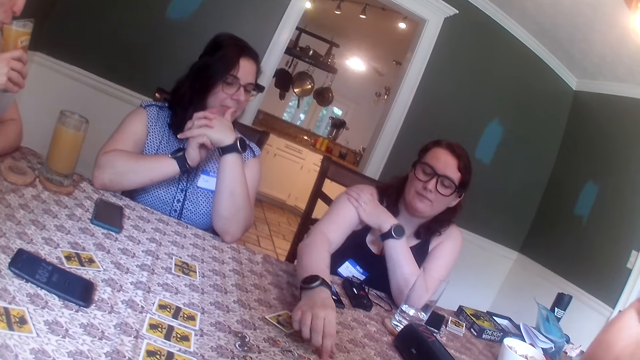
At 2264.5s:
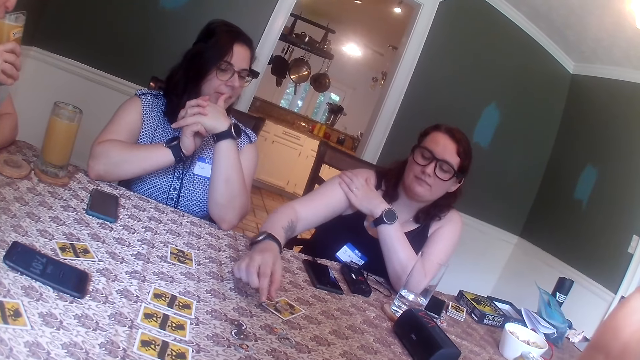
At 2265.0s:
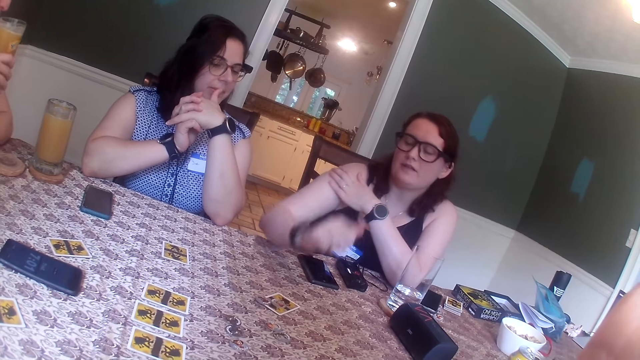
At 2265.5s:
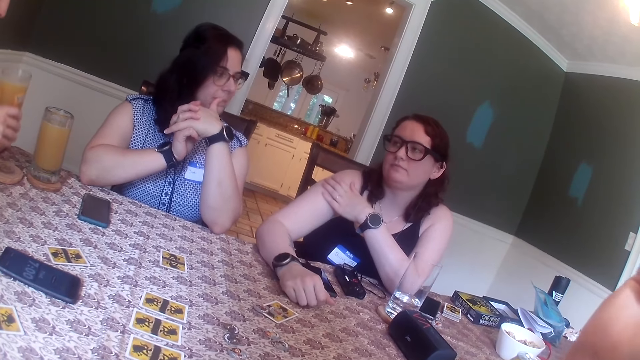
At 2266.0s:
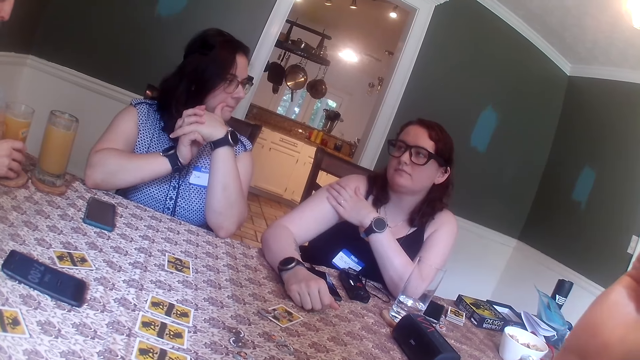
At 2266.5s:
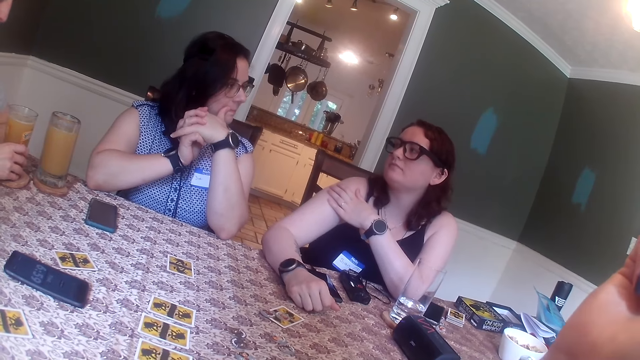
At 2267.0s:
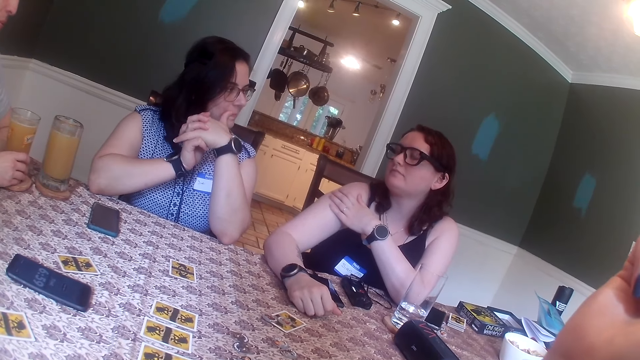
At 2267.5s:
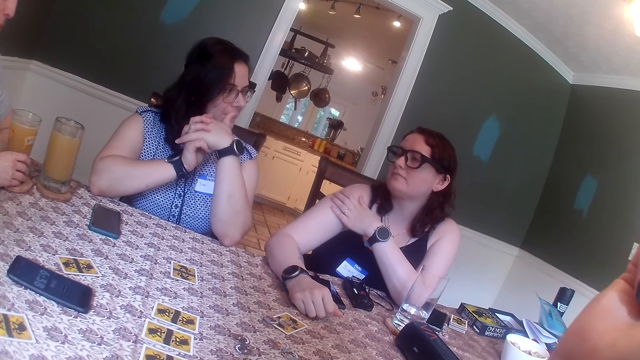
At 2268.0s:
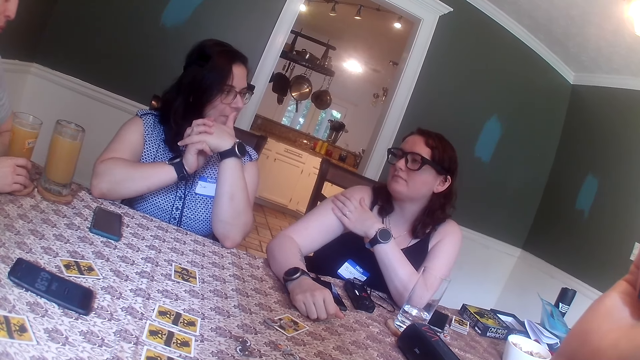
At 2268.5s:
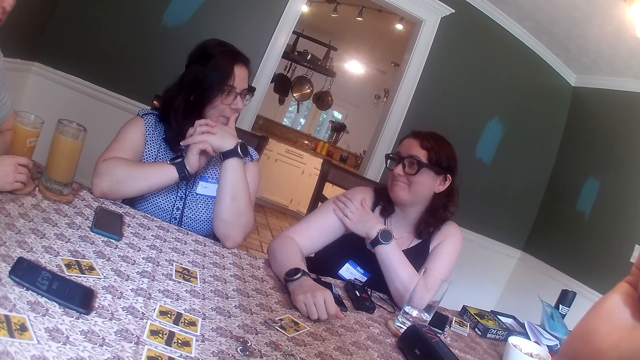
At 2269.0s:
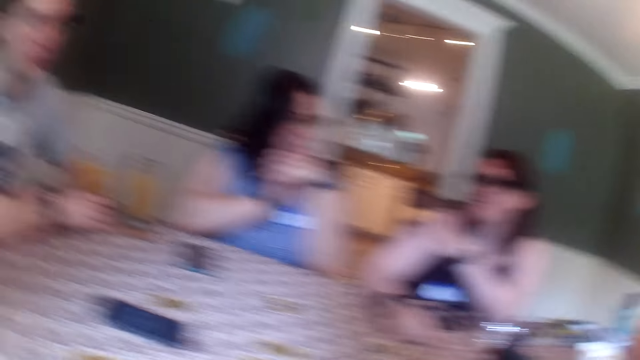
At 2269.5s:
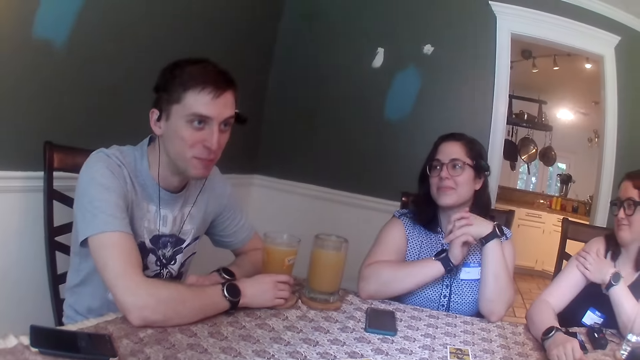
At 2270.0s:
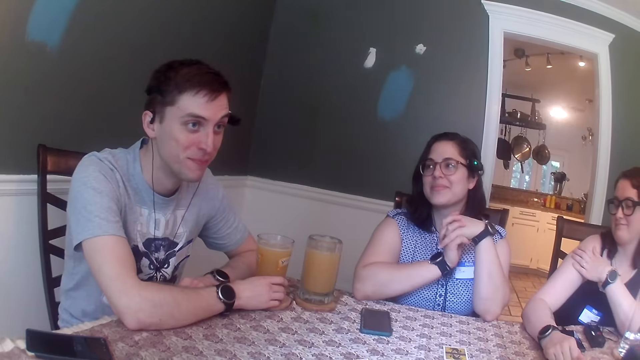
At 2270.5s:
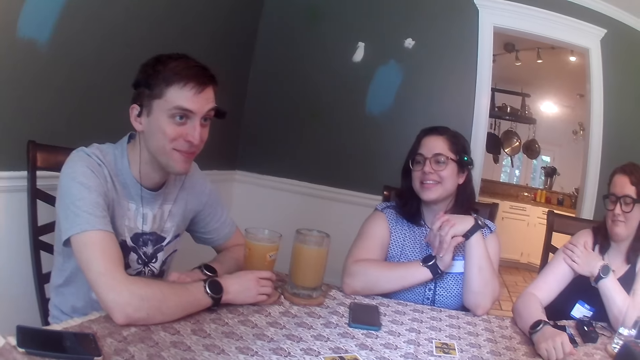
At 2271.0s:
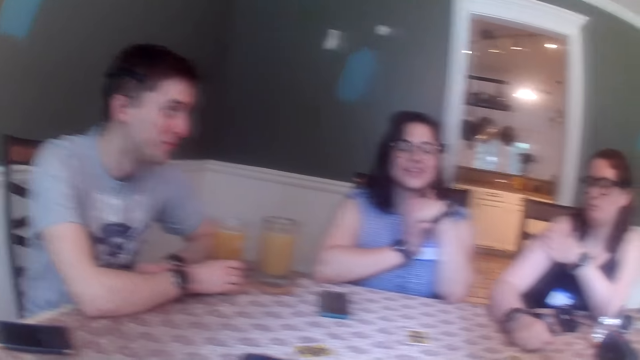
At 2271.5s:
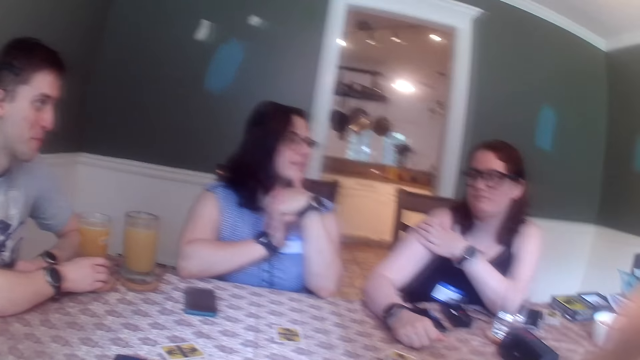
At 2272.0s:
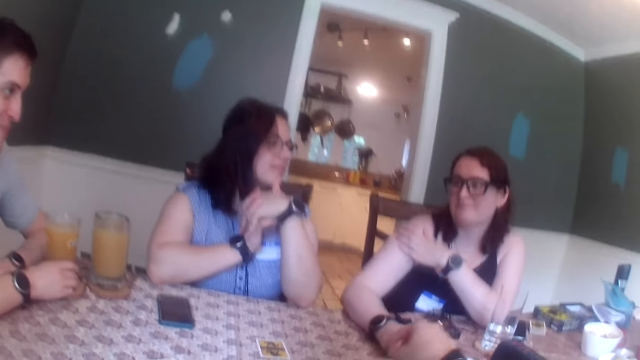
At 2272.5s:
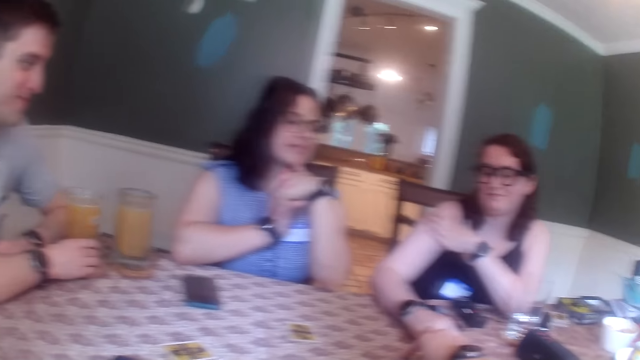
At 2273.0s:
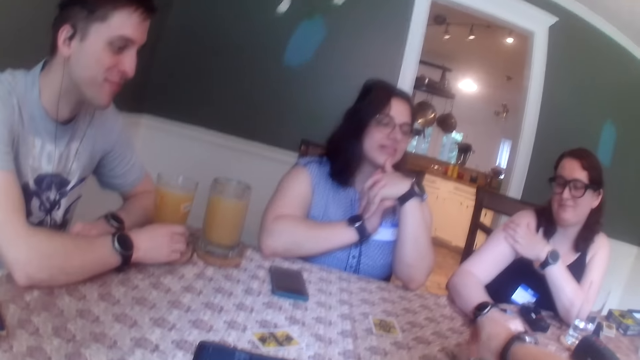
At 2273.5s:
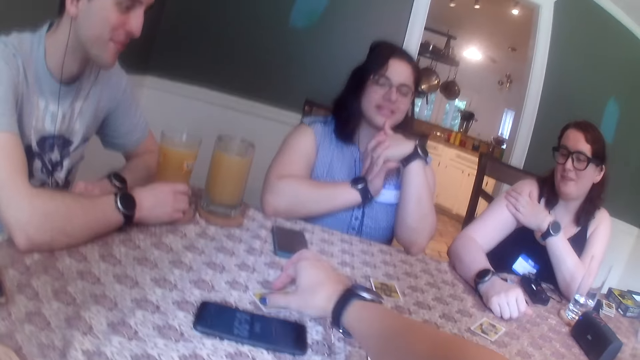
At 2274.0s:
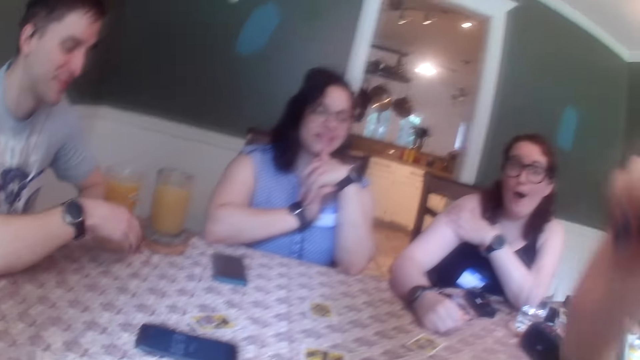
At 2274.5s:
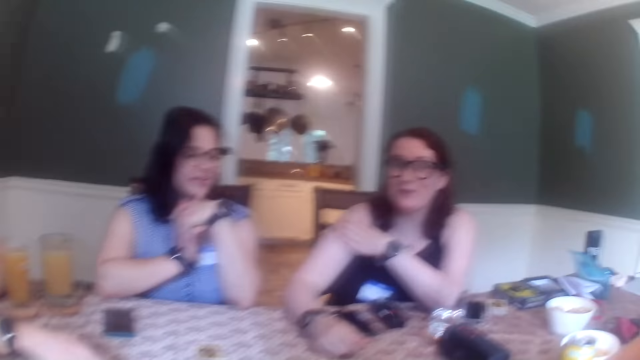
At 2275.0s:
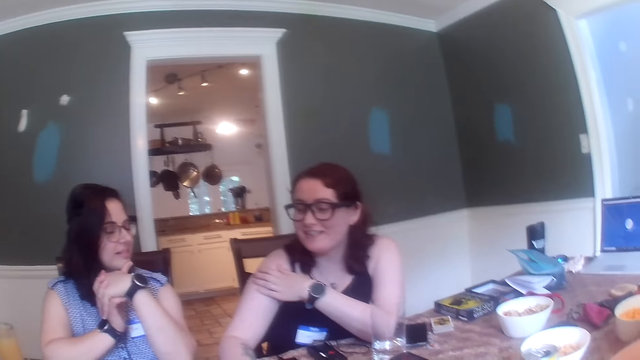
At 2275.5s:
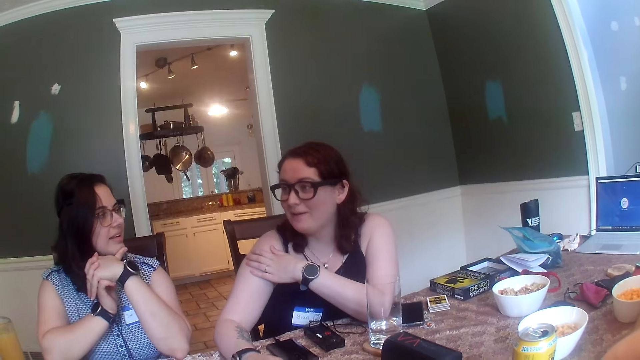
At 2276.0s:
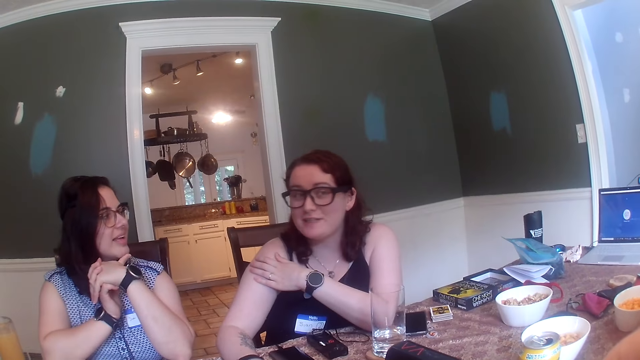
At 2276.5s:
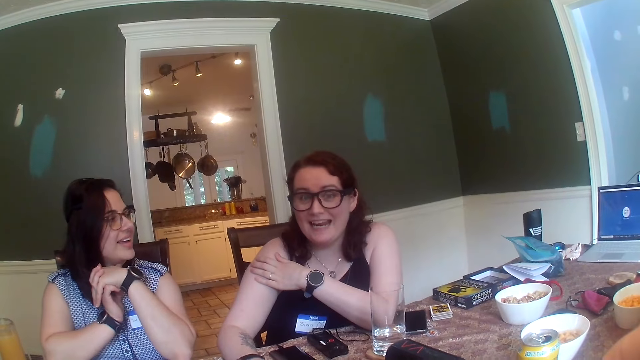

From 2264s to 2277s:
A man drinks from the glass of juice in his right hand. A woman picks up a token on the table with her right hand and drops the token on the card on the table with her right hand. The man drops the glass of juice on the coaster on the table with his right hand. The man converses with the camera wearer, another man, a third man, the woman and another woman. The camera wearer picks up the token on the card on the table with her right hand. She drops the token on the card on the table with her right hand. The first woman converses with the camera wearer. The first man picks up the token on the card on the table with his right hand.

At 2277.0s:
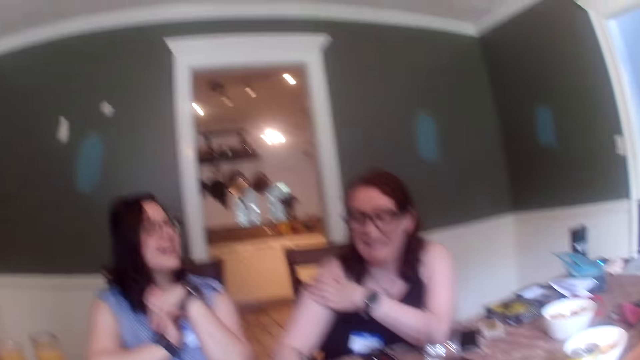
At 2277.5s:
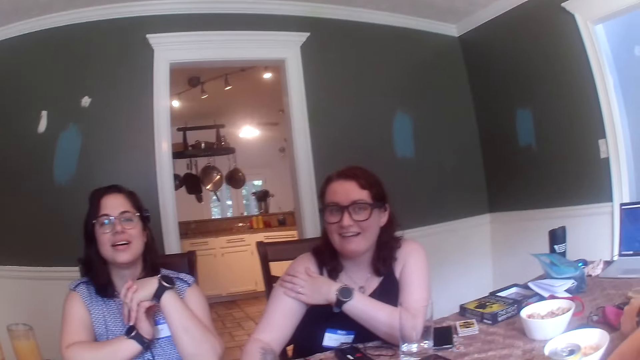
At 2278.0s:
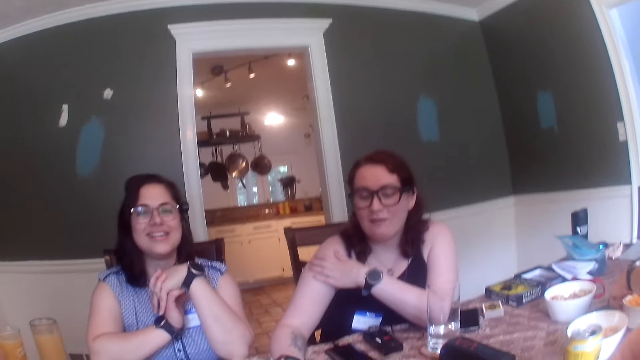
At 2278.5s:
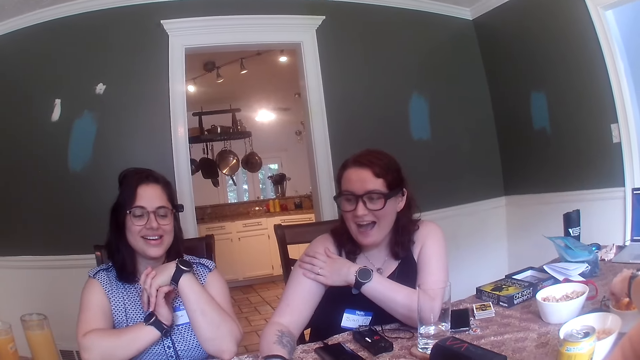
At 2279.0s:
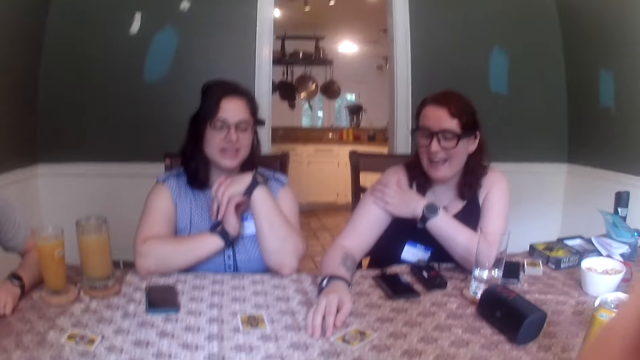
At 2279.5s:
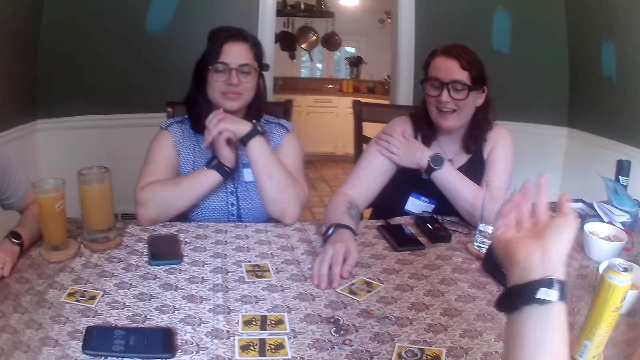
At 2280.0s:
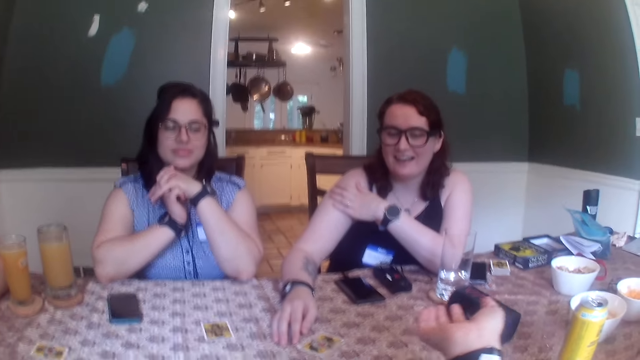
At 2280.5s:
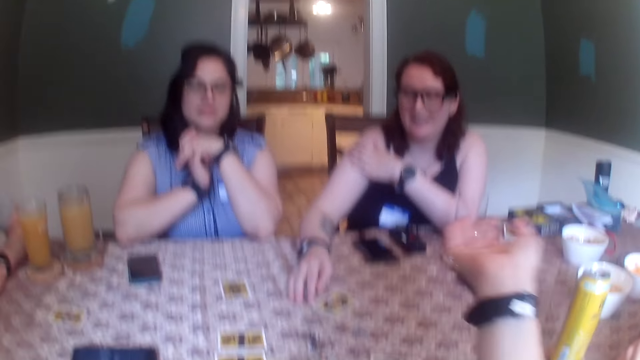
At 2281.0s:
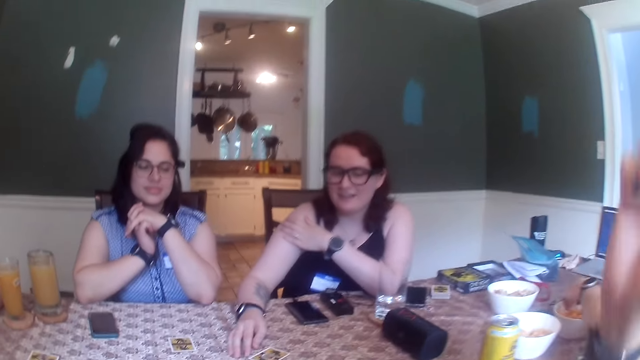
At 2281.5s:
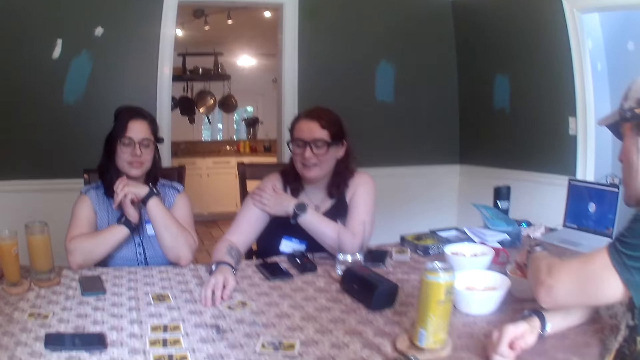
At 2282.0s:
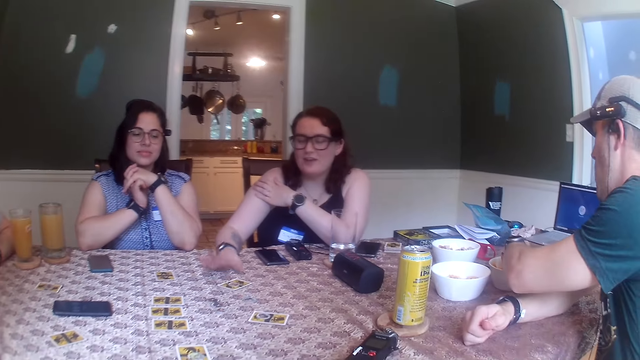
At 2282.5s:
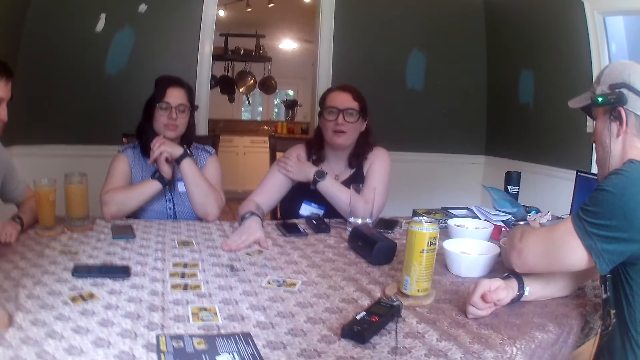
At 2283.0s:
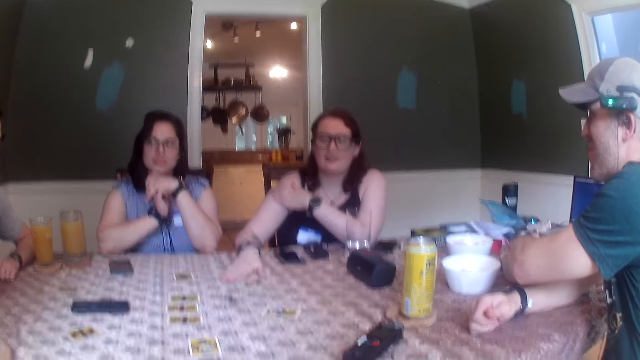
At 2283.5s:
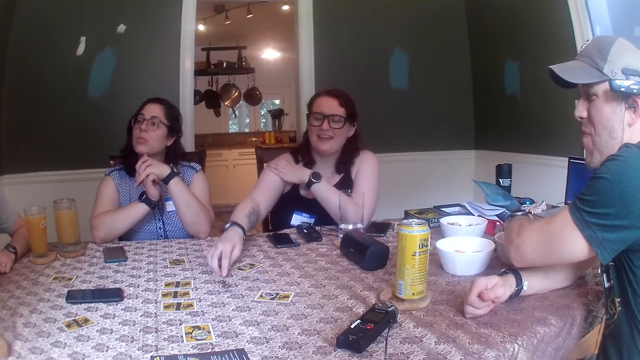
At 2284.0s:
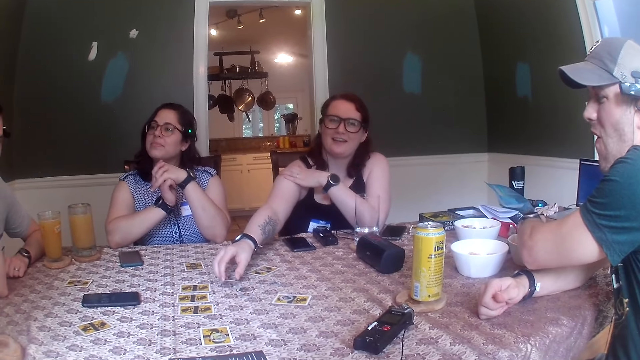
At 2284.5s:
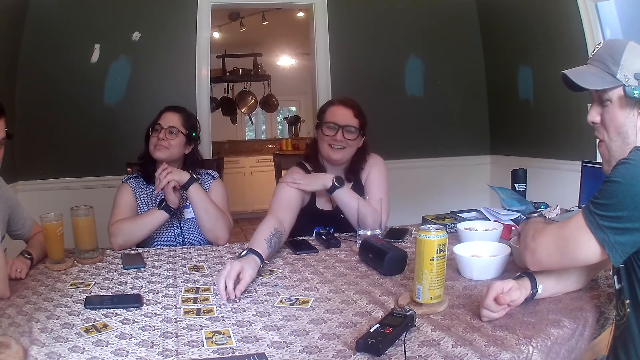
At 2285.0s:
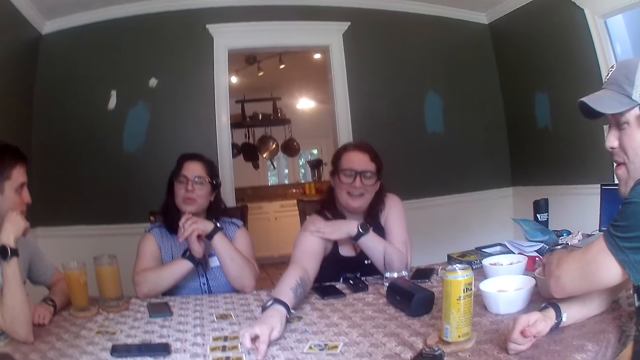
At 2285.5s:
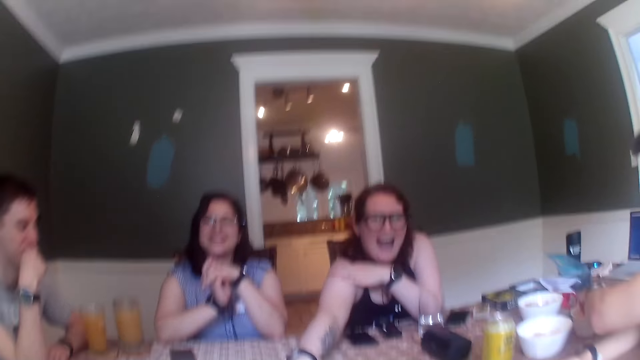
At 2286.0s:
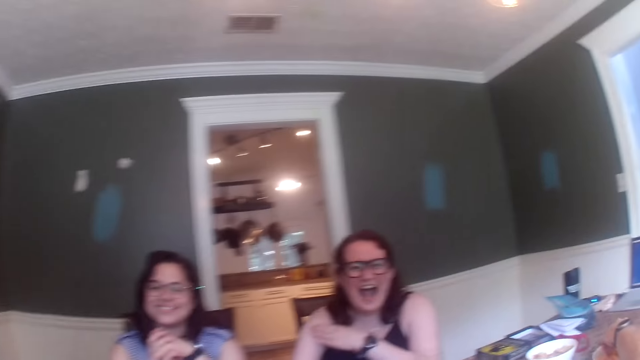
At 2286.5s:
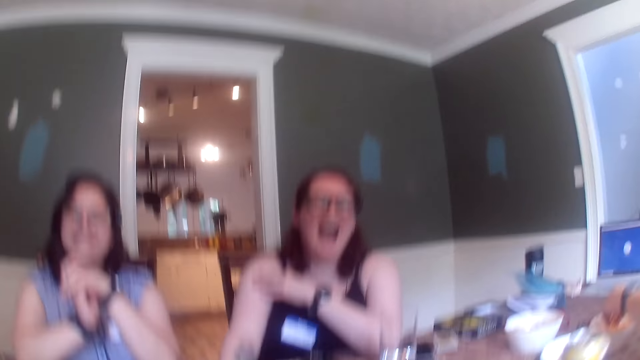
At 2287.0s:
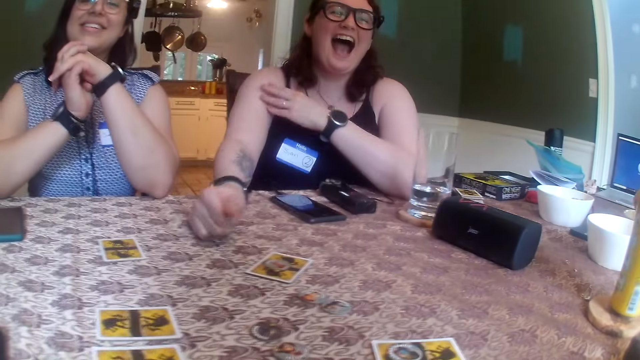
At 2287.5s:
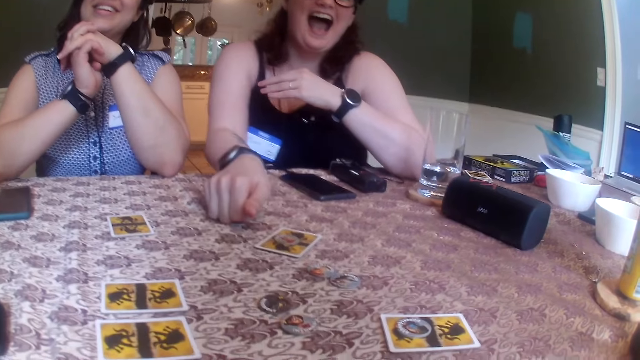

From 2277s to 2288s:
A man moves a bowl on the table with his right hand. He picks some biscuits in the bowl with his left hand. He picks the biscuits in the bowl with his left hand. A woman taps the table with her right hand. She picks up a token on the table with her right hand. She slides the token on the table with her right hand toward the camera wearer.
